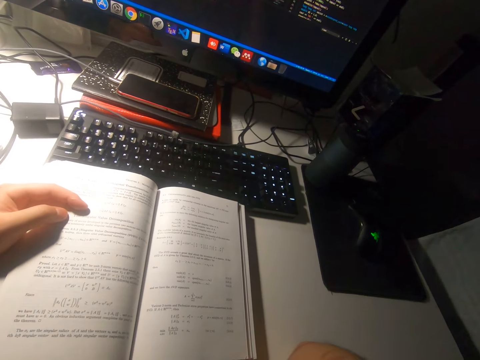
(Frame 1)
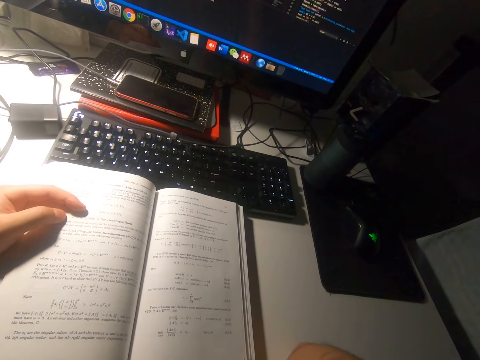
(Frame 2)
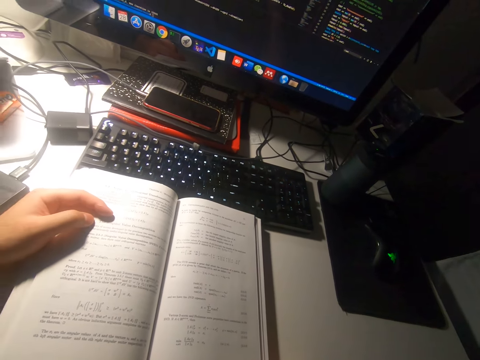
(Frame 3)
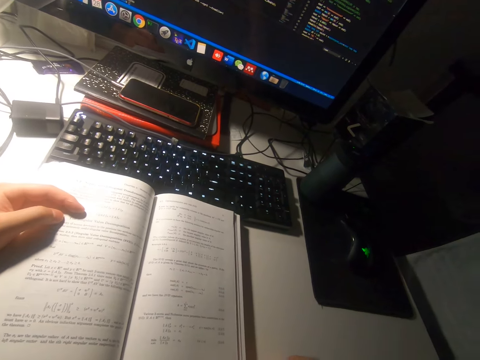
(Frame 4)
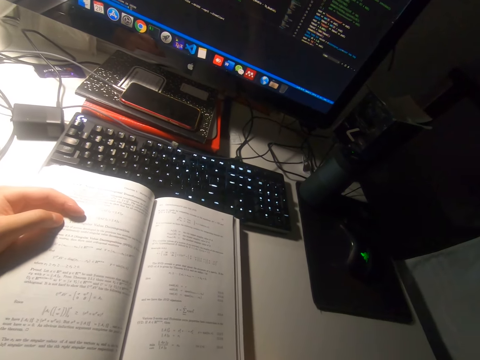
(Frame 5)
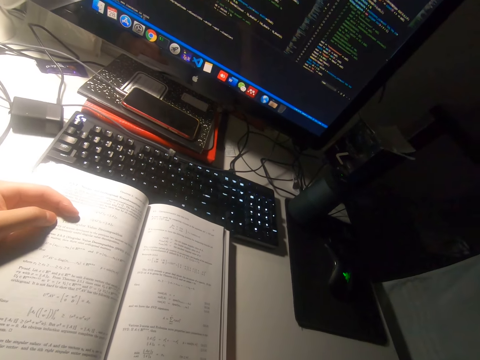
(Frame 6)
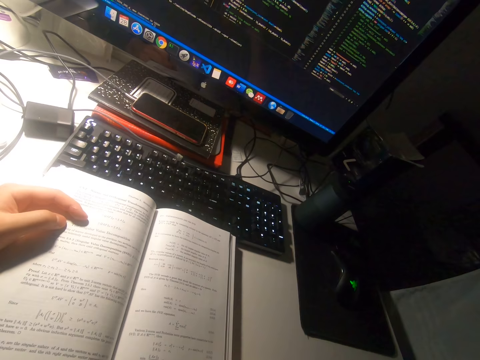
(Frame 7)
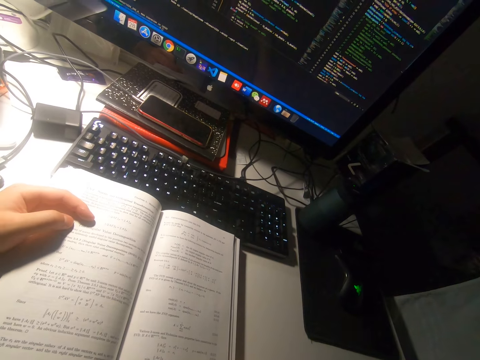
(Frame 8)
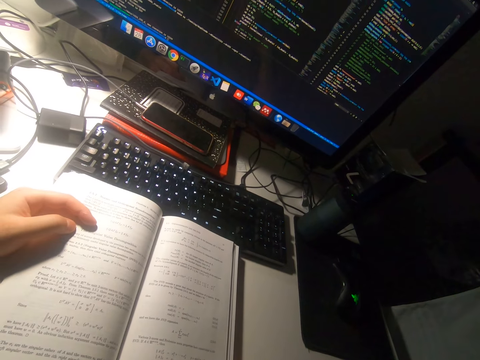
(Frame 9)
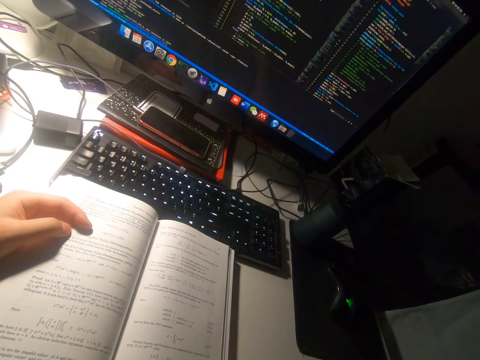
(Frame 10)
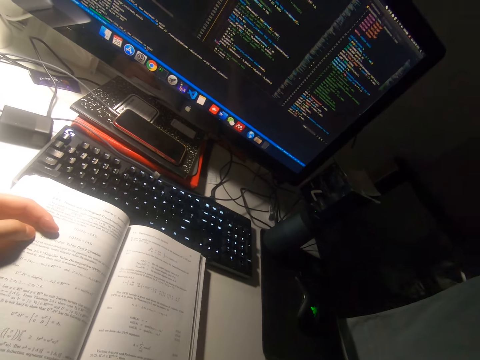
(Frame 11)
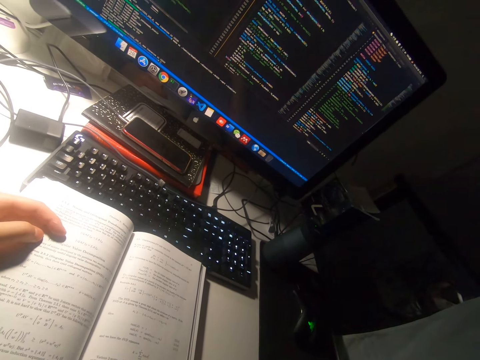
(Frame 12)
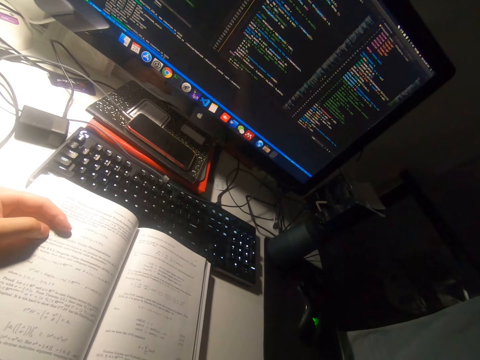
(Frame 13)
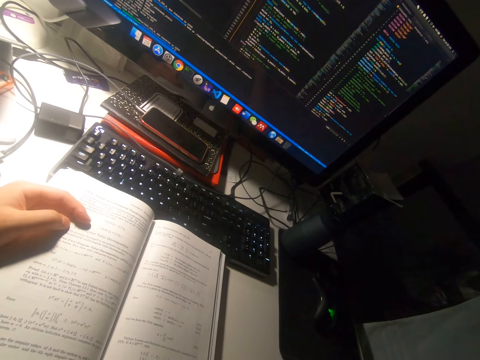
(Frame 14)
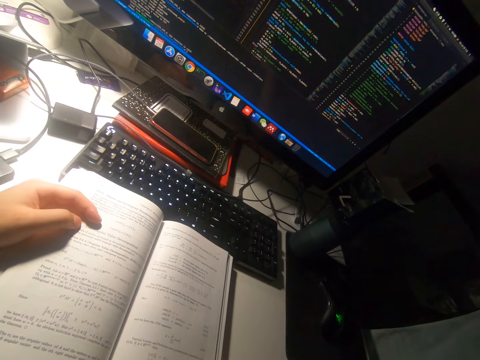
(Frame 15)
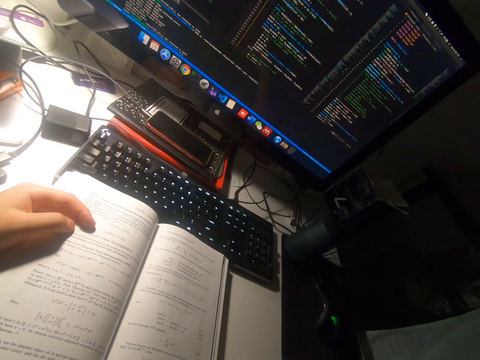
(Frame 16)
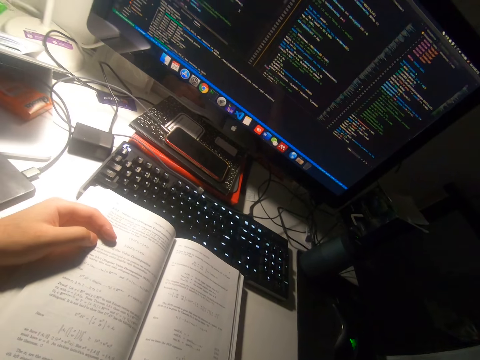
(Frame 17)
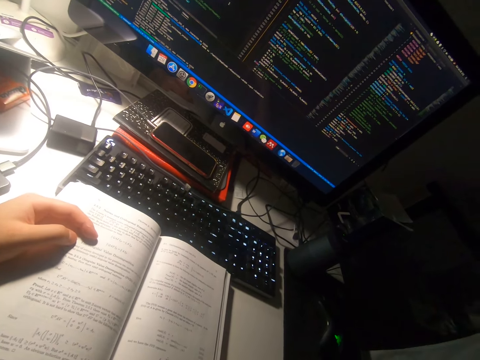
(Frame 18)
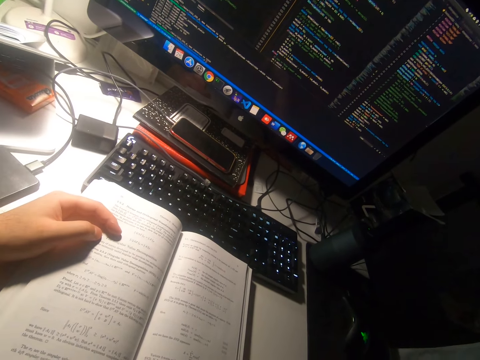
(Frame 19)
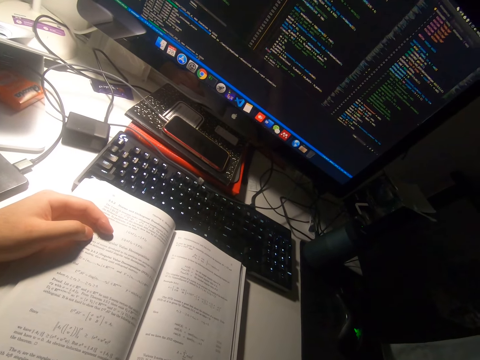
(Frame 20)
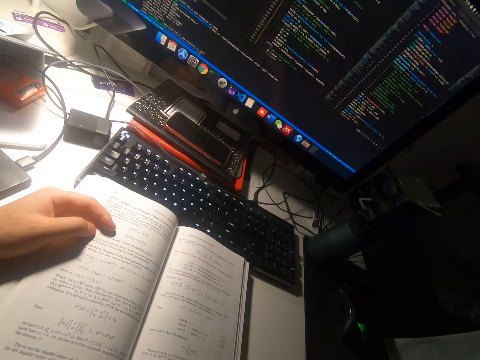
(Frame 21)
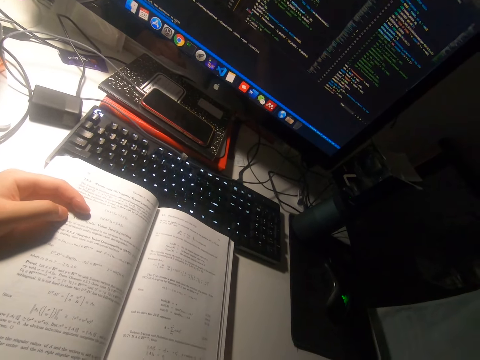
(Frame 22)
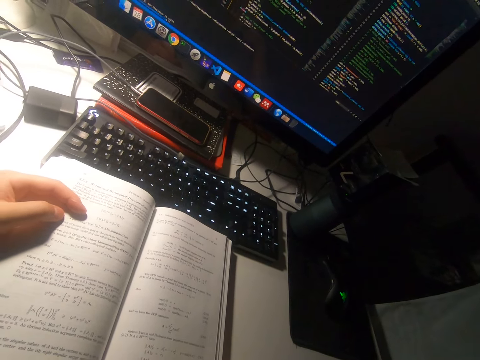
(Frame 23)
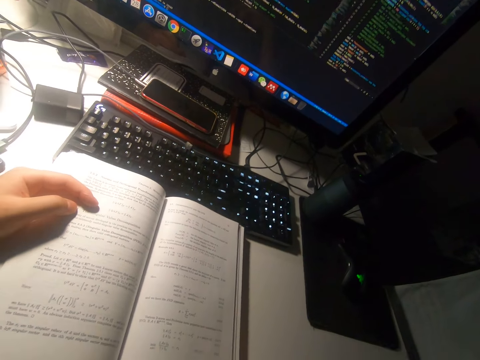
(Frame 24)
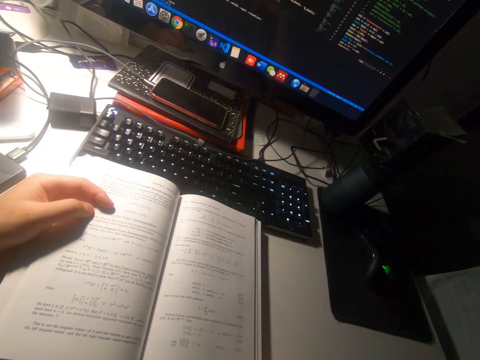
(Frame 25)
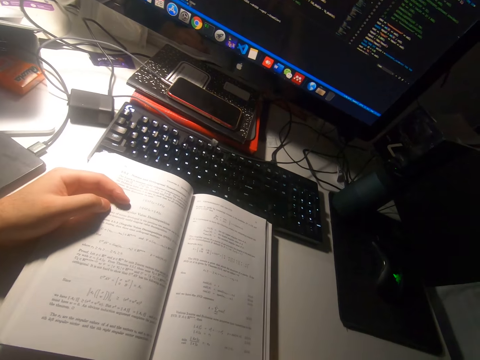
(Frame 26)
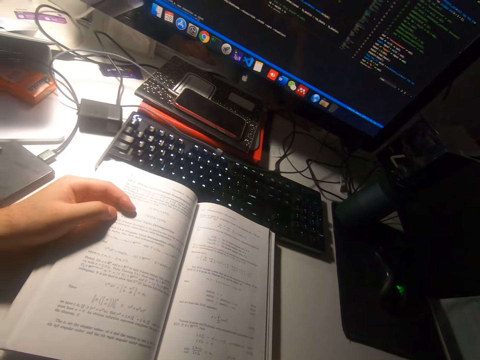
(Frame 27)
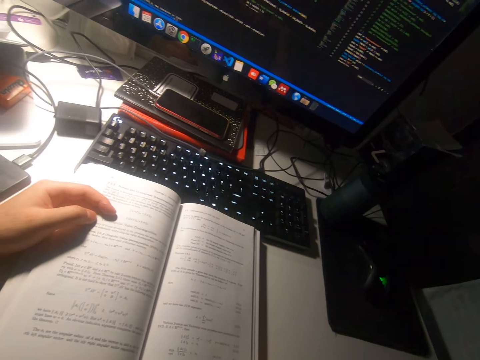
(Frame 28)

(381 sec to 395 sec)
The camera wearer reads the book. They look around.

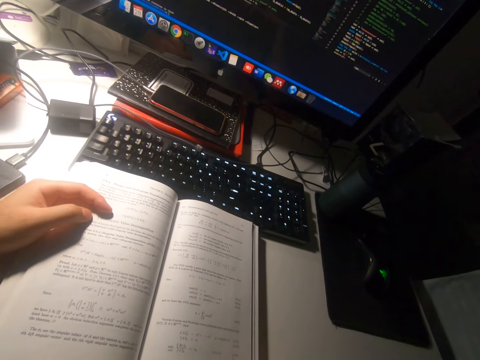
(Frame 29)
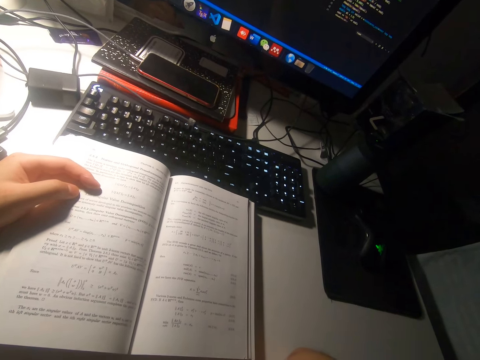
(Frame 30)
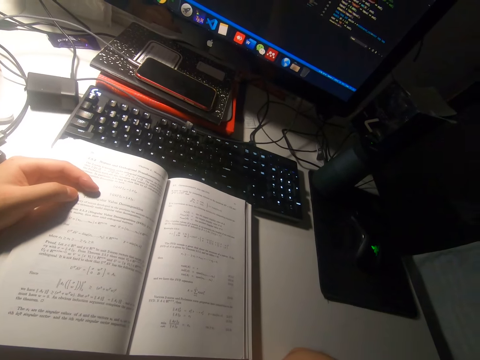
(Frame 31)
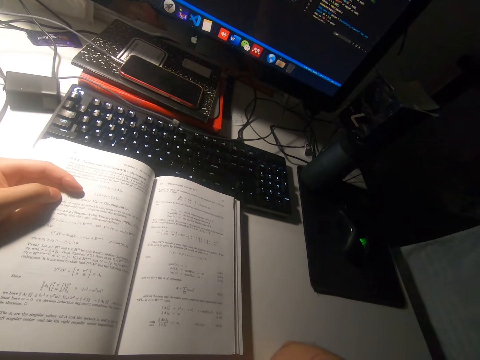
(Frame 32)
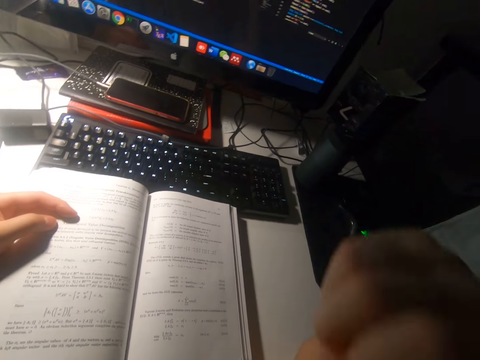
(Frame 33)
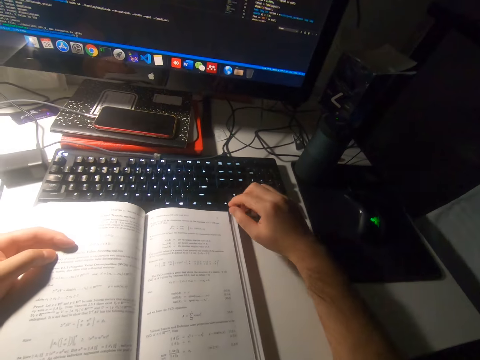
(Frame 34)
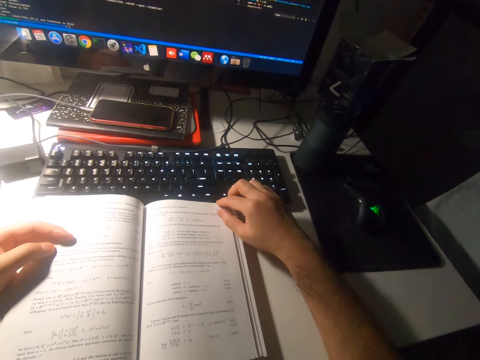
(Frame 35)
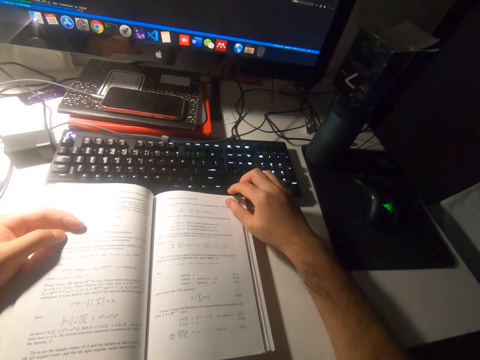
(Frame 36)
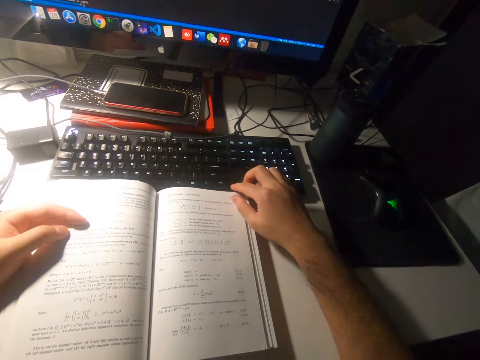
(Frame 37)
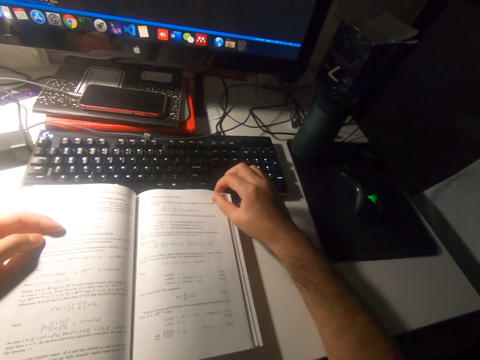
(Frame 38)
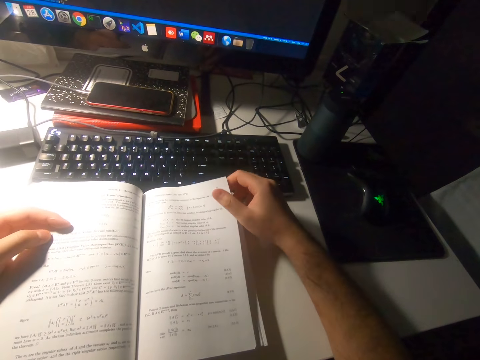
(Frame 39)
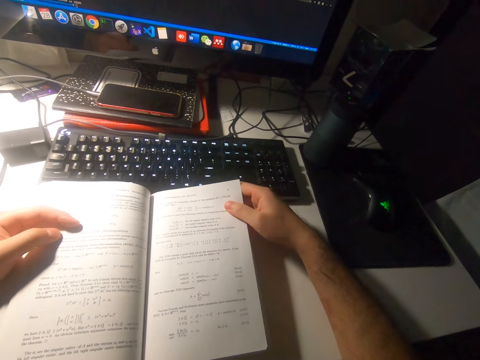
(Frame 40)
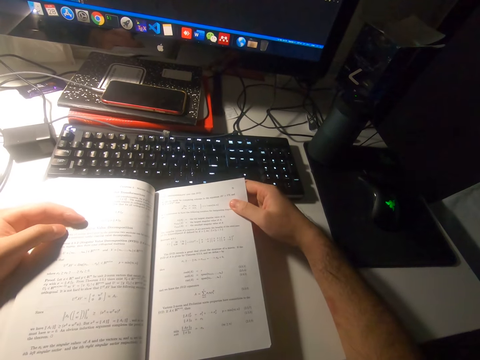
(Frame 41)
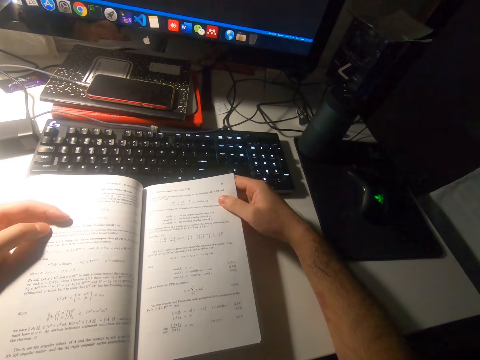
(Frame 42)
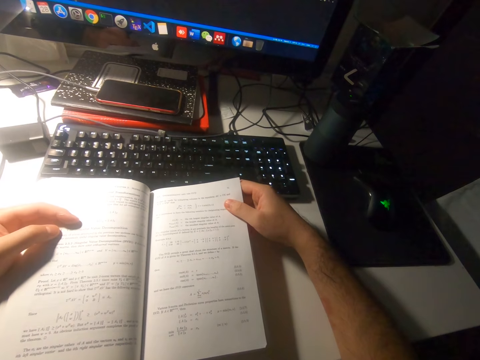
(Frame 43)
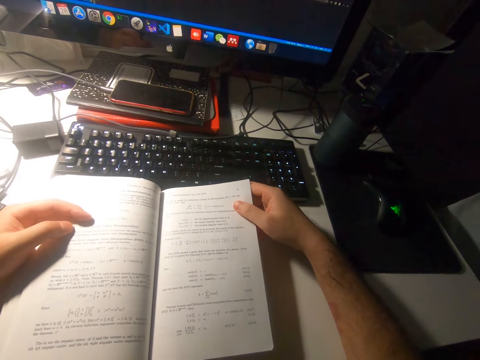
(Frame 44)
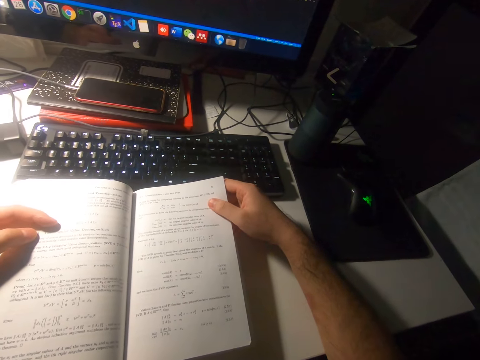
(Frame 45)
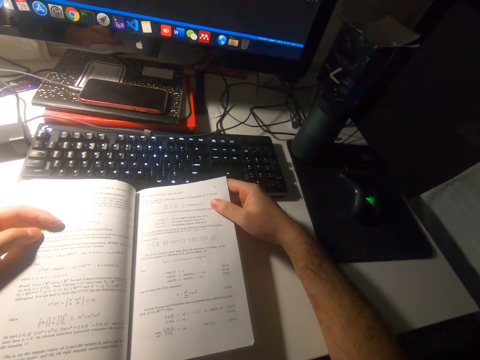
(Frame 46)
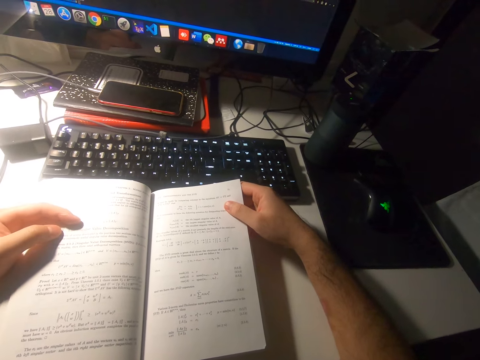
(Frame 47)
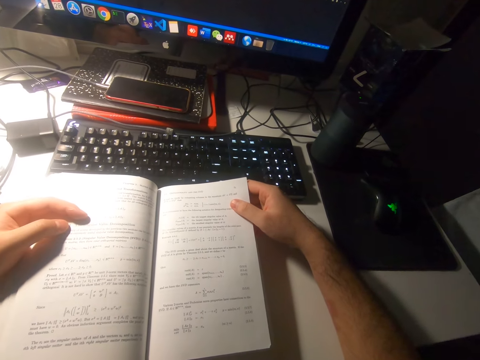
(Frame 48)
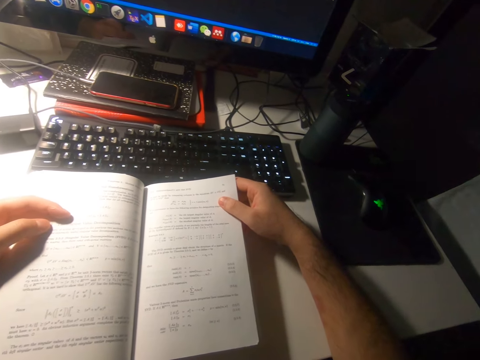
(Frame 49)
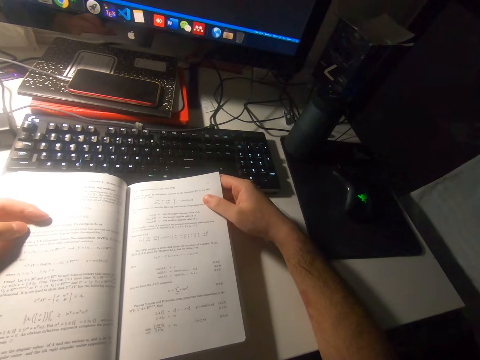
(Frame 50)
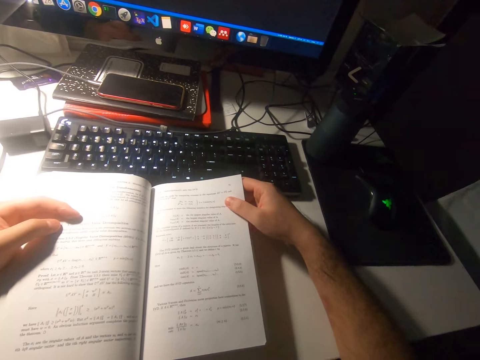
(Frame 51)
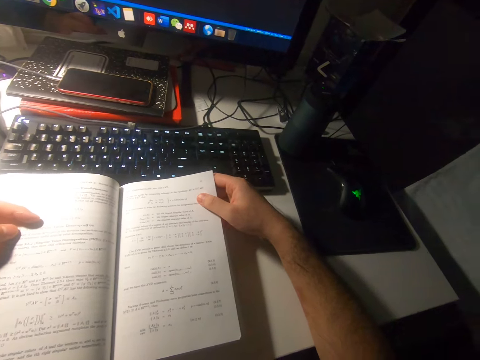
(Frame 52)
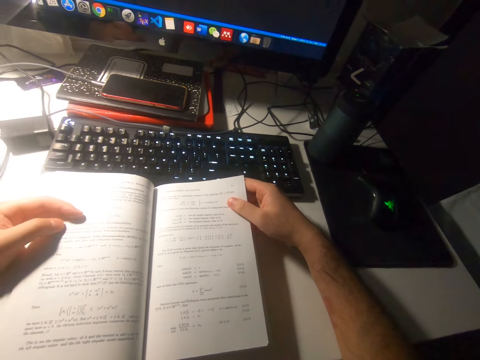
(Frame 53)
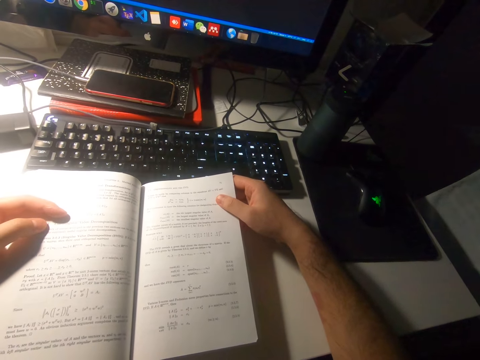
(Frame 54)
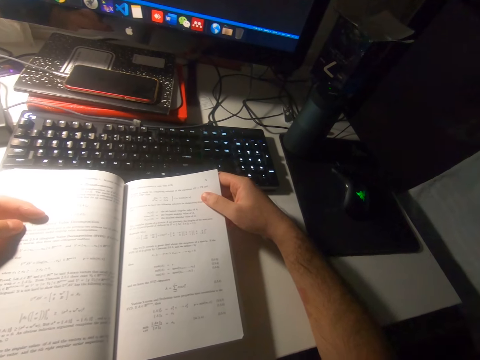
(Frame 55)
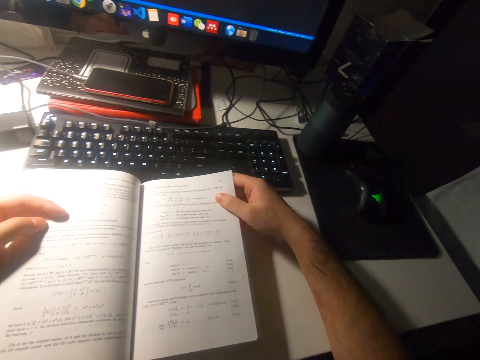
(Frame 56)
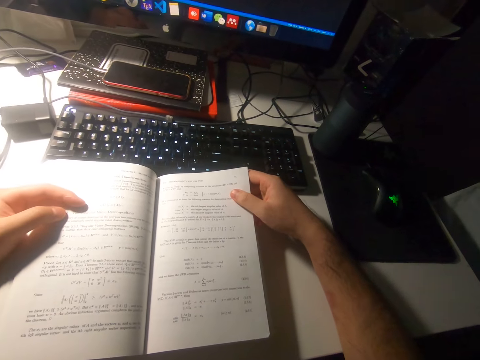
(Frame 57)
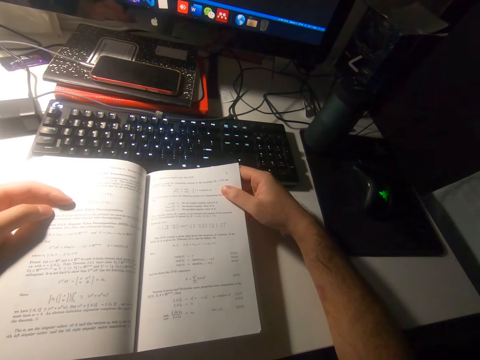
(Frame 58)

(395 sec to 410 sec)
The camera wearer drops down her right hand on the book. She holds a page of the book. She picks up a leaf of the book with her right hand. She reads the book.
